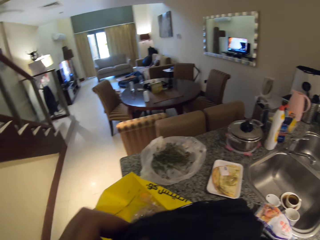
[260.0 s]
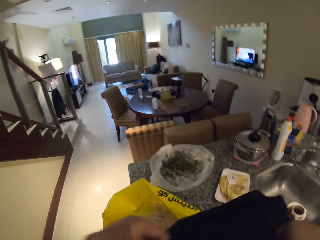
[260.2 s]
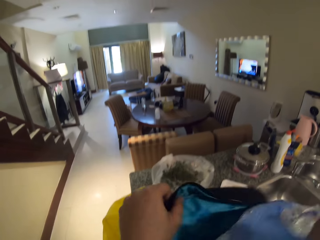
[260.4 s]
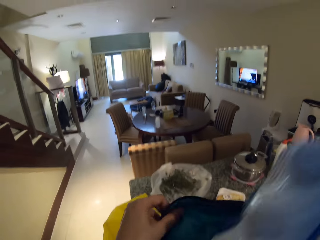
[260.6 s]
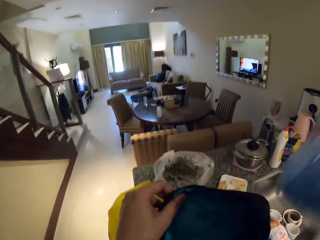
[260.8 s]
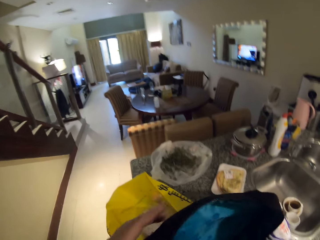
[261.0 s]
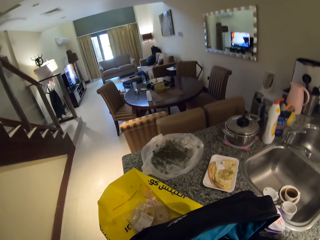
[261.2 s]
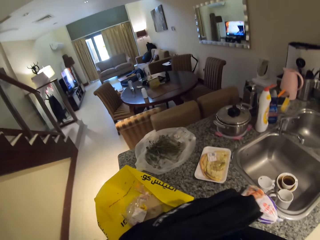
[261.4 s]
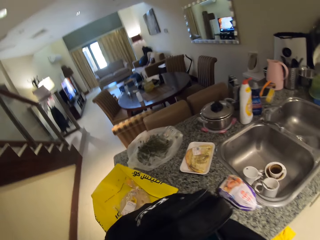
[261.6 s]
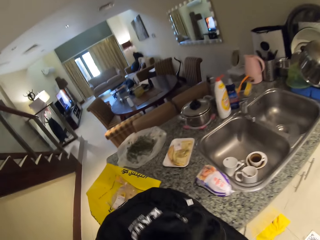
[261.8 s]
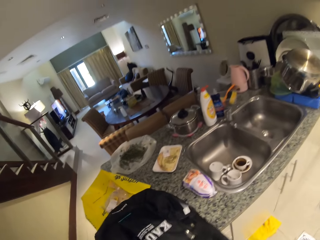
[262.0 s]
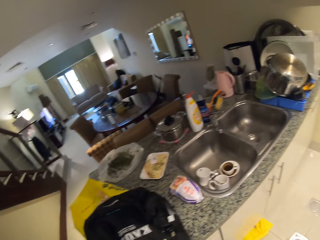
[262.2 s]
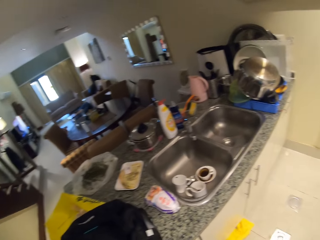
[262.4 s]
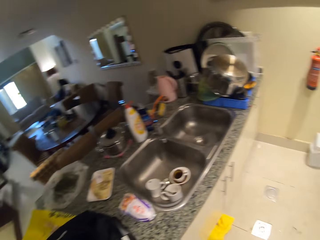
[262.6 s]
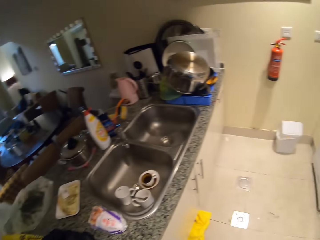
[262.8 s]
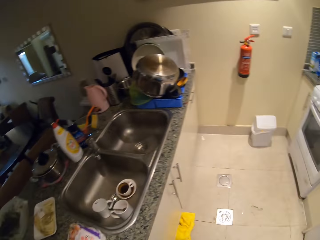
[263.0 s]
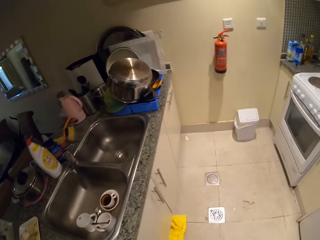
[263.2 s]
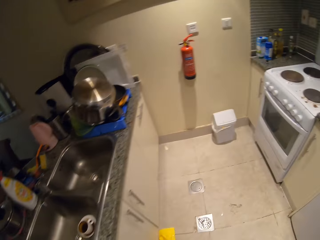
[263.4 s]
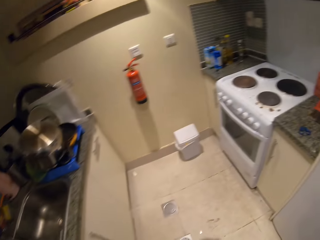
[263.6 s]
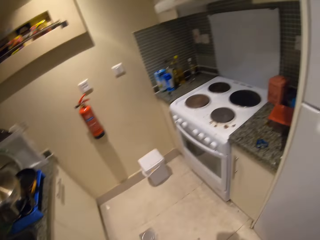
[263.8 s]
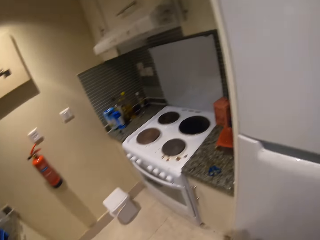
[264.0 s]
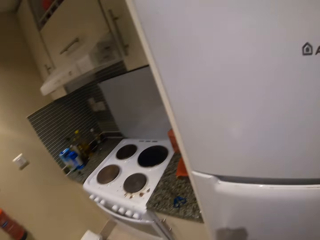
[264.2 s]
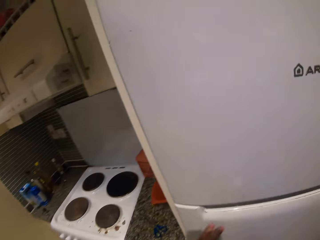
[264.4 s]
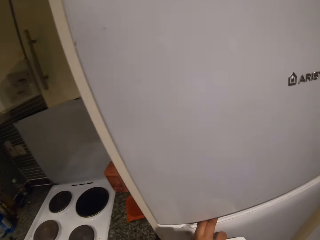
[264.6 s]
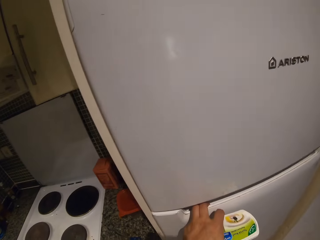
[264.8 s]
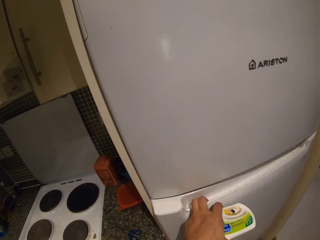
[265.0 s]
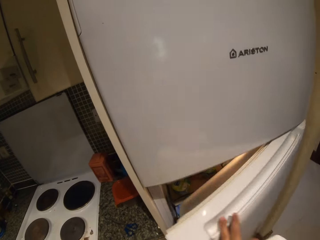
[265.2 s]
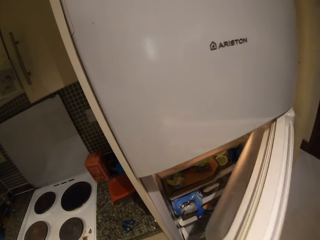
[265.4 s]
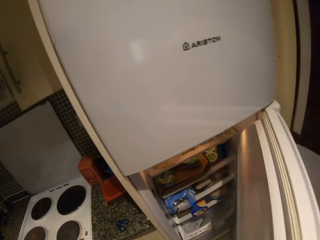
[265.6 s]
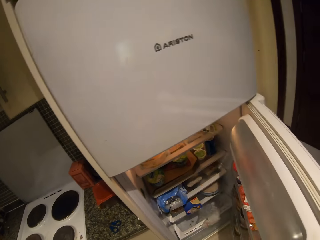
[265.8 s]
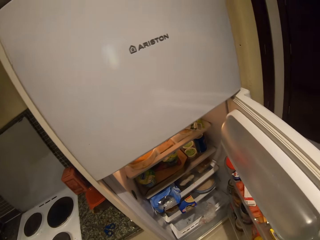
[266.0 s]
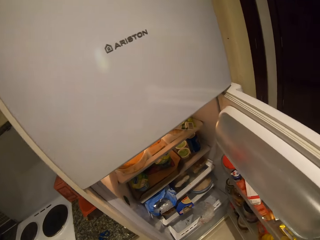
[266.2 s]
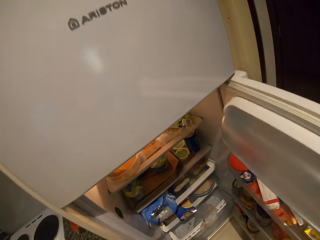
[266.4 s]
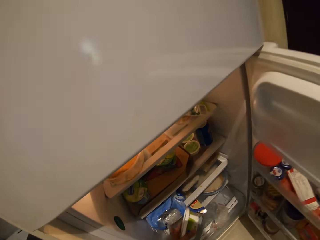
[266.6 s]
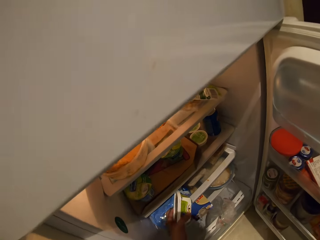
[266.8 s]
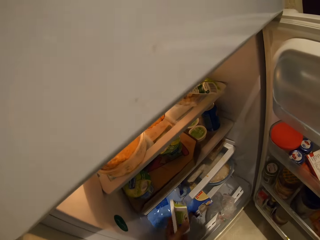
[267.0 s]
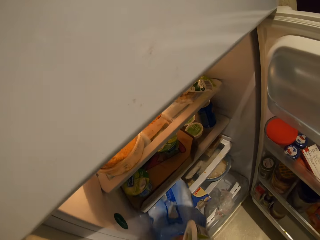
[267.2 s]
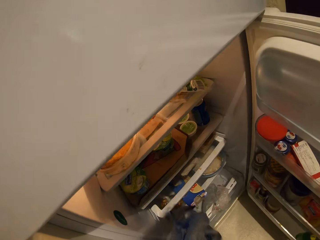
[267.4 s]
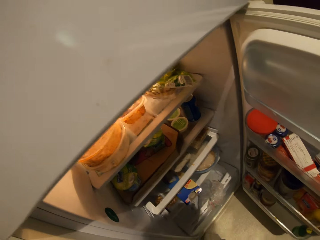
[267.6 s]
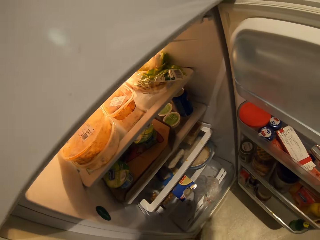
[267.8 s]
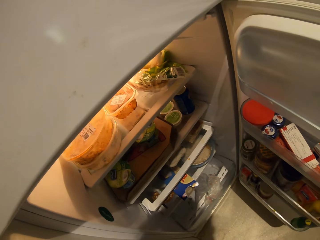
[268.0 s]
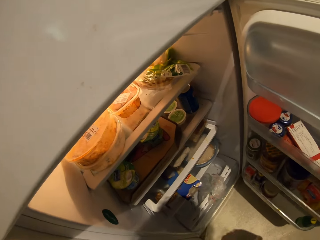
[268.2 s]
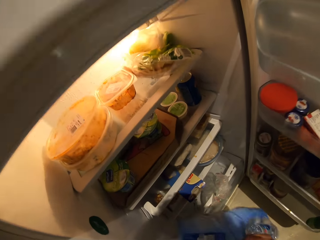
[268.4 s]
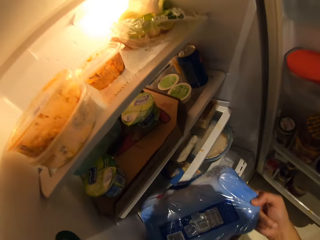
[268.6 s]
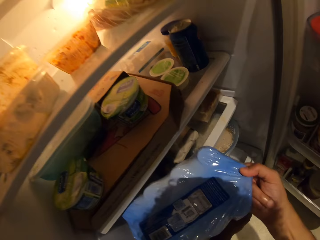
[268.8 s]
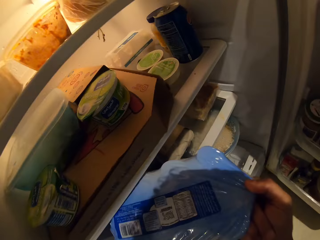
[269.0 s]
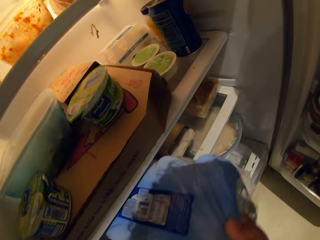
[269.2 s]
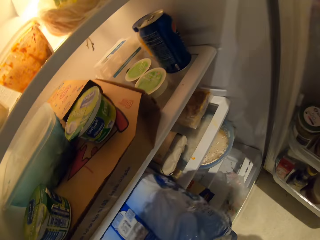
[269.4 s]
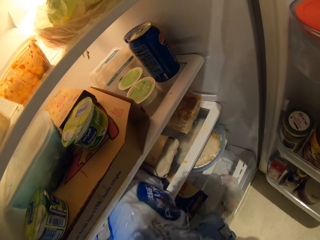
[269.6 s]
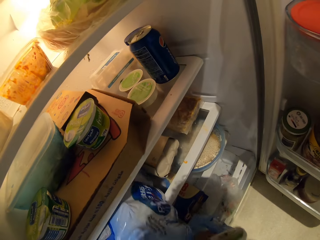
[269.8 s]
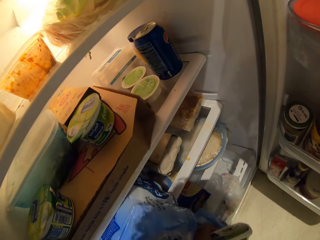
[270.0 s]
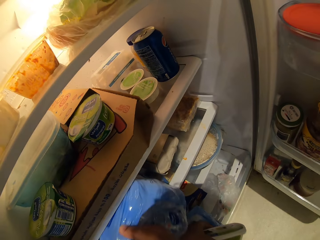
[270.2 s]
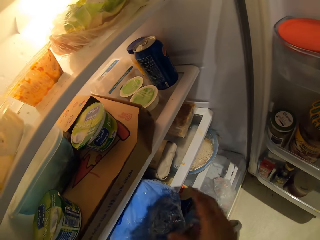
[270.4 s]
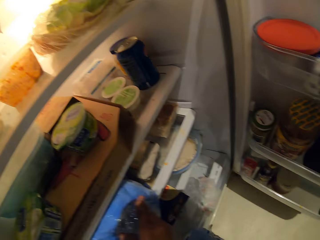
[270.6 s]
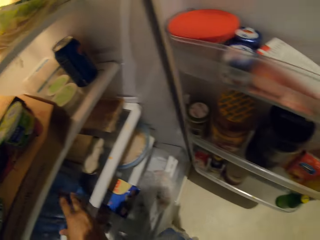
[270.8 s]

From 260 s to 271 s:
The camera wearer removes serviettes from a backpack. They move towards the fridge. They look around. They look around again. They open the fridge door. They remove the packet from the fridge. They place the tin in the packet. They place the packet in the fridge.

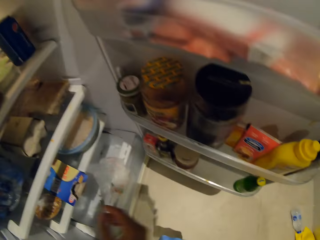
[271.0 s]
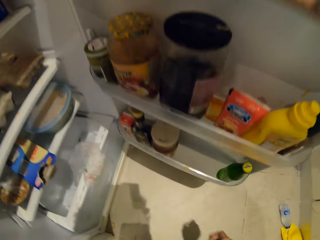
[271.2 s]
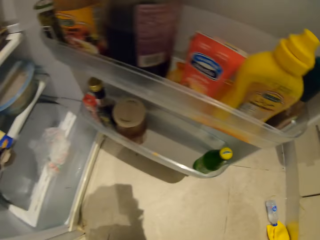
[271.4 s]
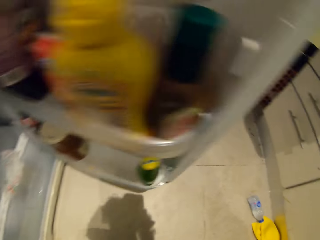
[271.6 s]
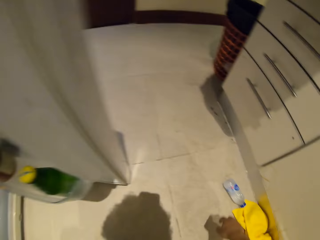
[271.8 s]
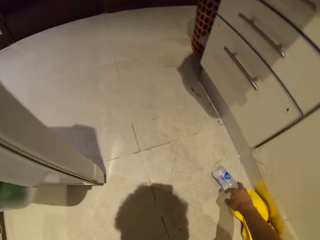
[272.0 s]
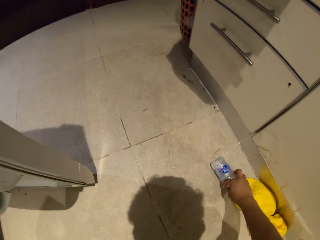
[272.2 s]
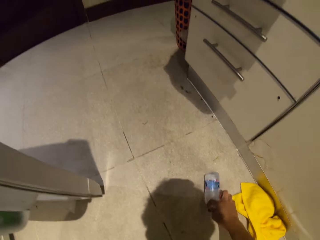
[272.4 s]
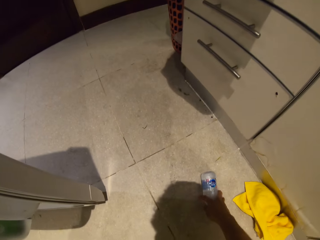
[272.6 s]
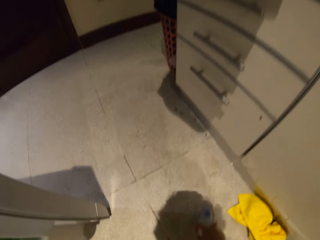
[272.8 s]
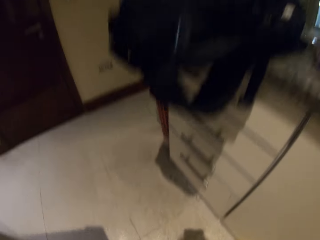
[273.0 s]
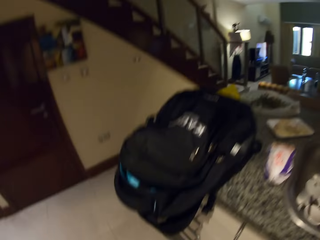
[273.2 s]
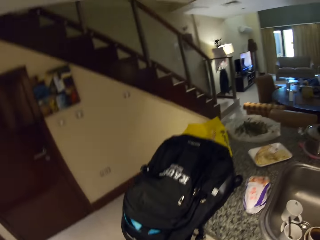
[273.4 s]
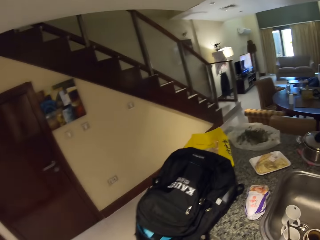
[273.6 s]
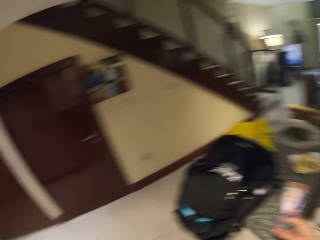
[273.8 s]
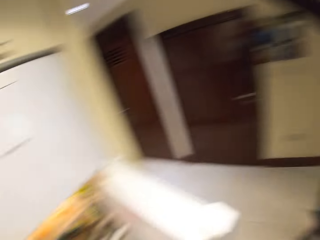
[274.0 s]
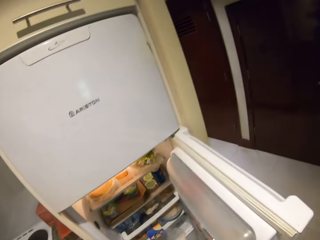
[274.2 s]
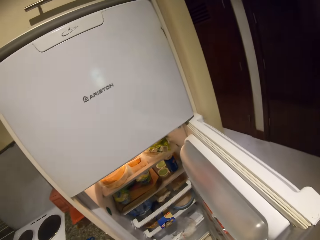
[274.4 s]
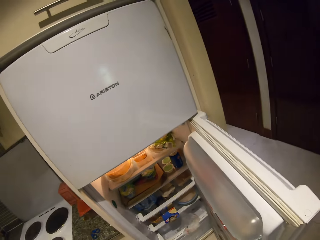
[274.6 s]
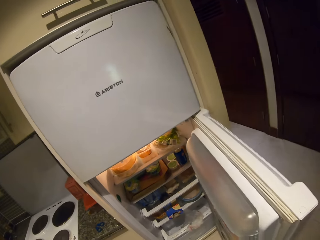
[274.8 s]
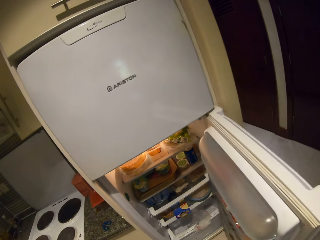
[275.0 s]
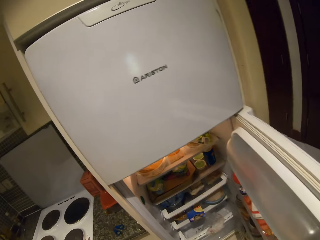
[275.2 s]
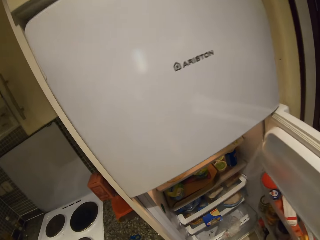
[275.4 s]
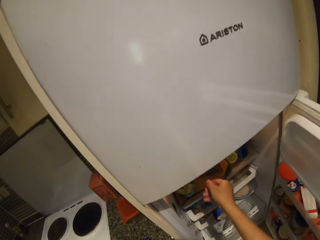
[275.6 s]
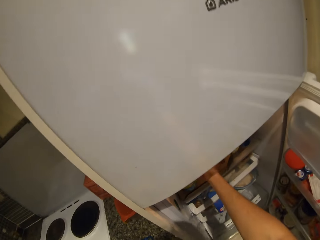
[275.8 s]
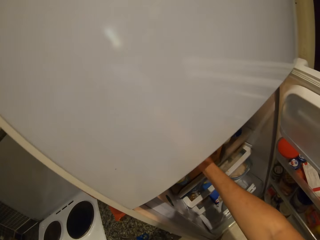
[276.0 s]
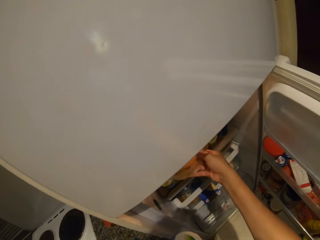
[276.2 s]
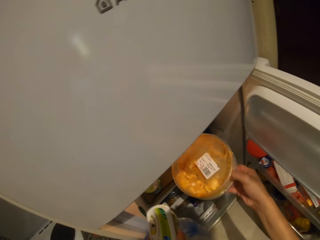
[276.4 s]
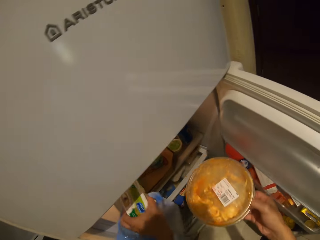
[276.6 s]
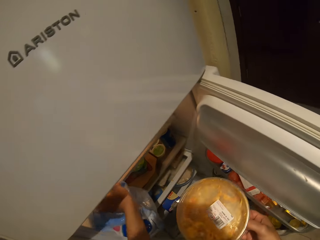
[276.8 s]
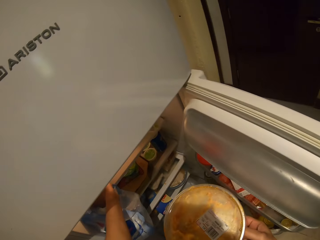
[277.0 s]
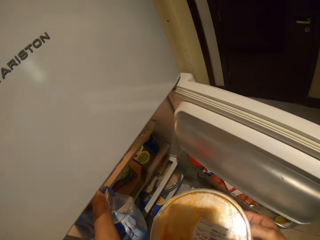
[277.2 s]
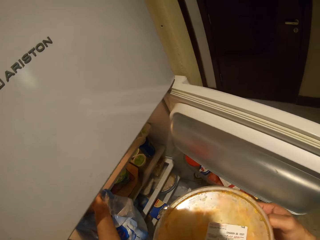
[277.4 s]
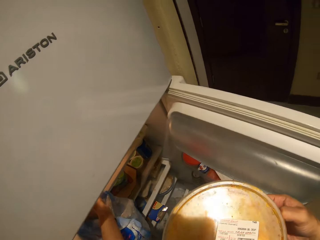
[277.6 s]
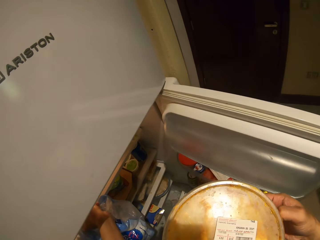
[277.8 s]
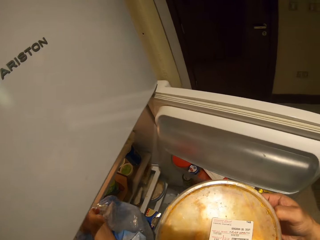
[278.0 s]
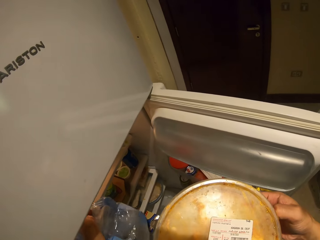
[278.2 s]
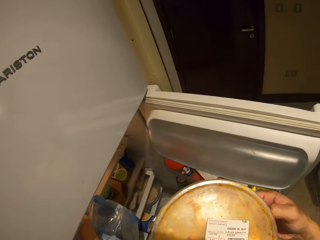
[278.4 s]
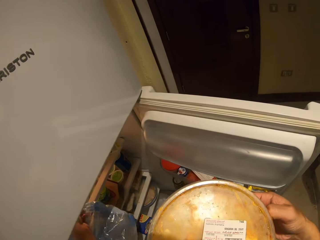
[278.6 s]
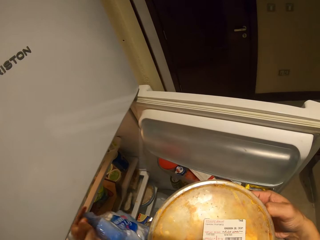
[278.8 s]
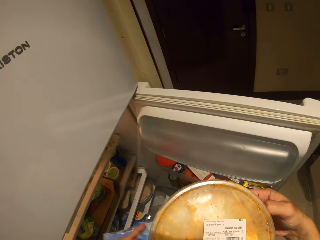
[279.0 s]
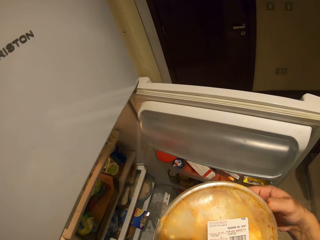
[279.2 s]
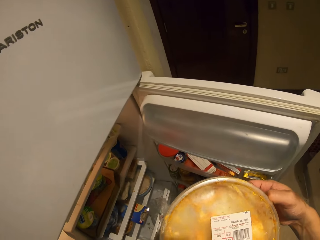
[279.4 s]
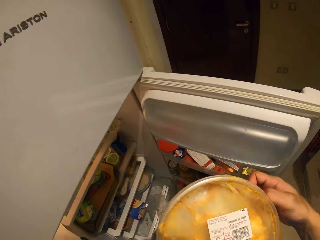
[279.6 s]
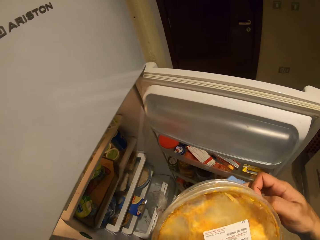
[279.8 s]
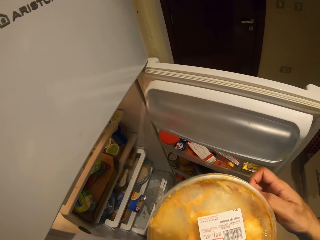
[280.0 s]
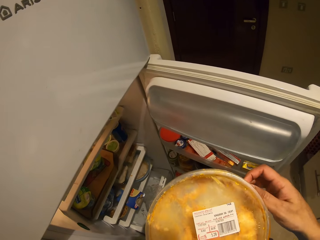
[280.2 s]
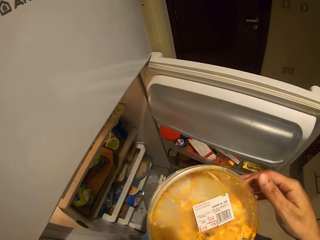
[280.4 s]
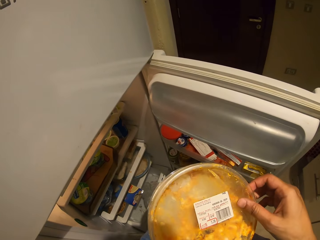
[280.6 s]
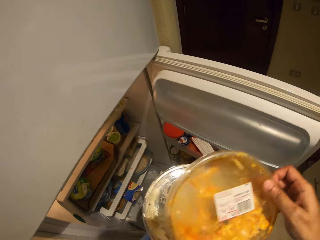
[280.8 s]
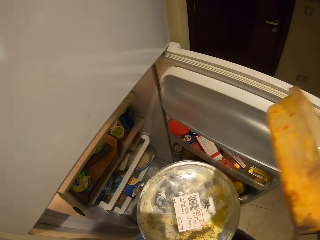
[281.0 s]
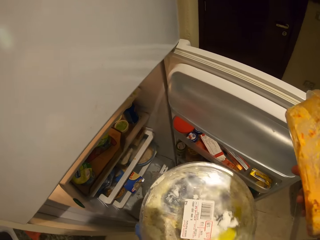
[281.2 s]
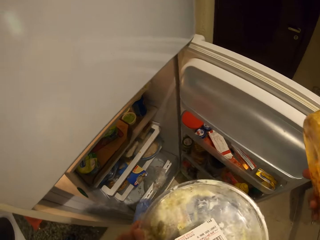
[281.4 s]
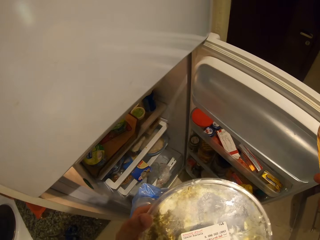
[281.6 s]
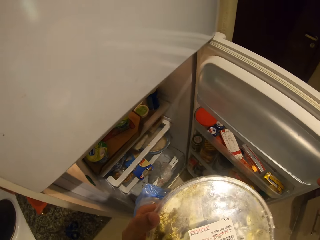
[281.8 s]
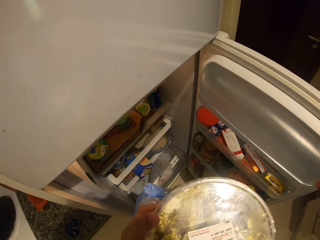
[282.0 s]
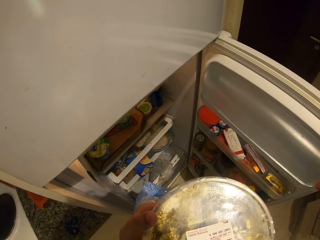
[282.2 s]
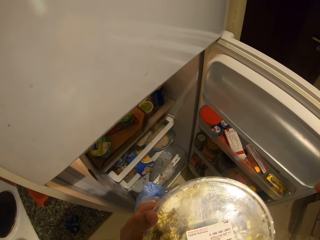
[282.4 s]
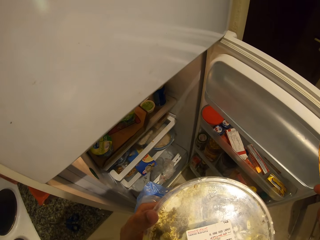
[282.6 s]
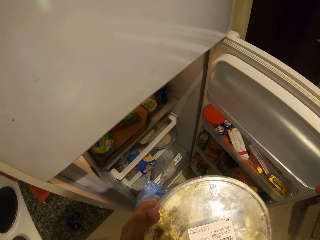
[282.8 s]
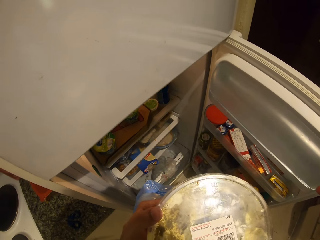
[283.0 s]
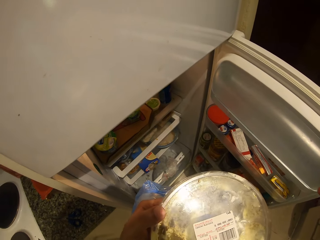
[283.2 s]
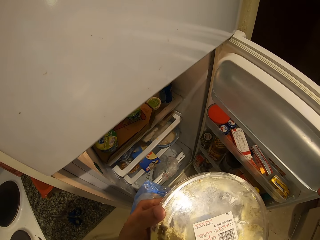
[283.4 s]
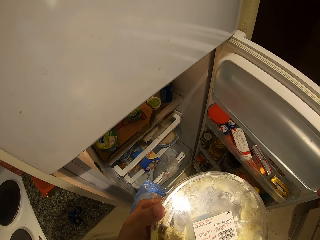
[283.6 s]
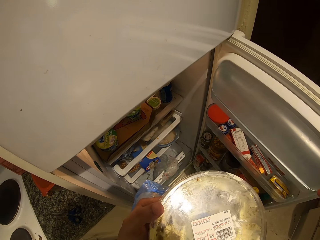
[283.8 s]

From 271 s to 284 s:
The camera wearer moves around. They reach for the bottle and pick up the bottle. They stand up. They look up. They move towards the fridge. They look around. They put a hand in the fridge. They remove the container from the fridge. They place the tin in the fridge. They inspect the container. They move hands. They separate the containers. They inspect the container.
